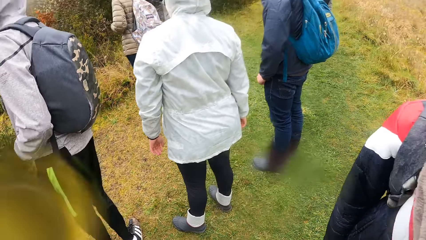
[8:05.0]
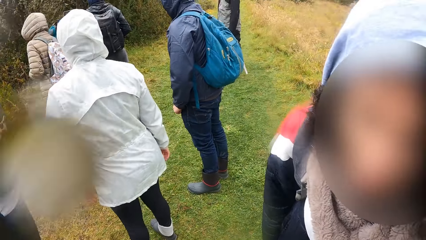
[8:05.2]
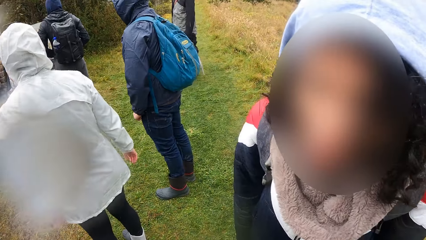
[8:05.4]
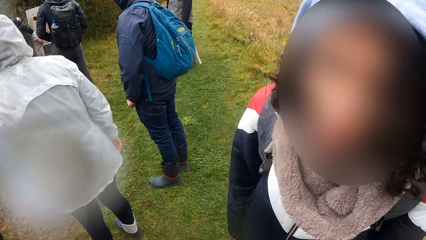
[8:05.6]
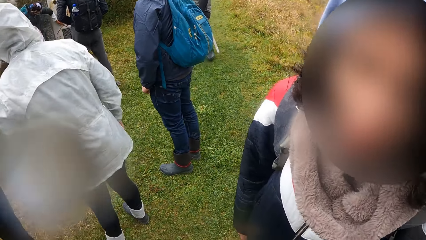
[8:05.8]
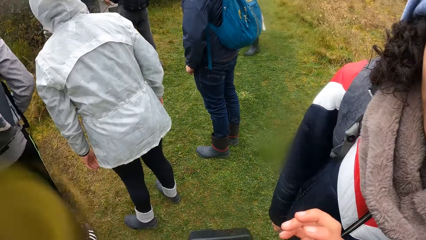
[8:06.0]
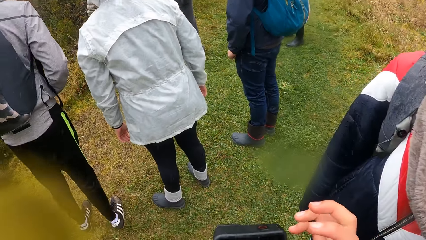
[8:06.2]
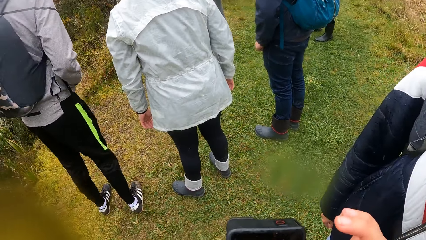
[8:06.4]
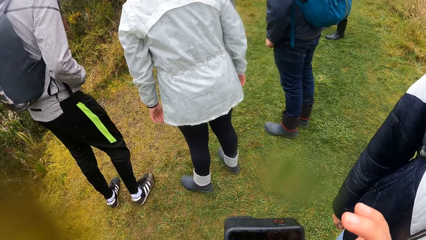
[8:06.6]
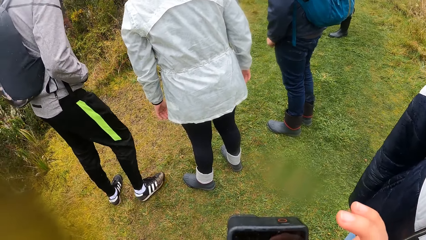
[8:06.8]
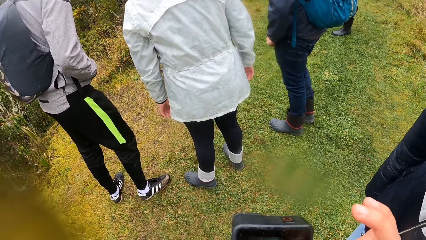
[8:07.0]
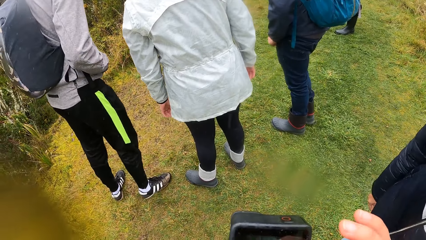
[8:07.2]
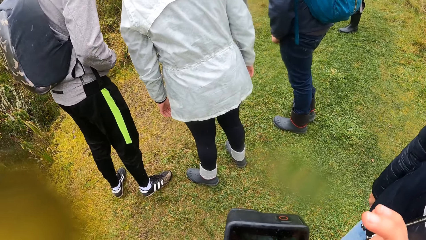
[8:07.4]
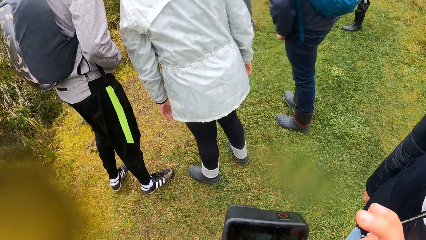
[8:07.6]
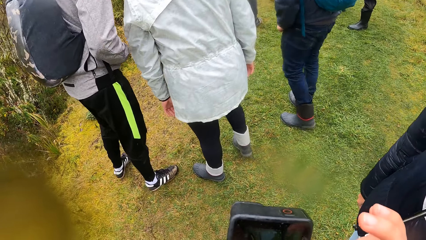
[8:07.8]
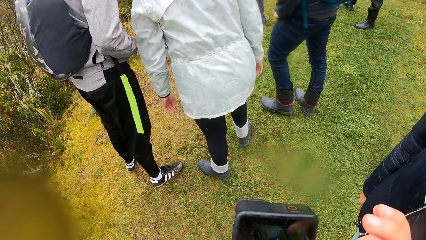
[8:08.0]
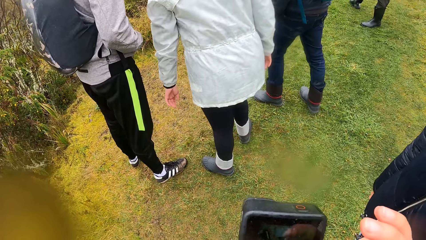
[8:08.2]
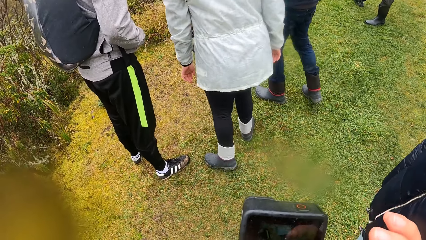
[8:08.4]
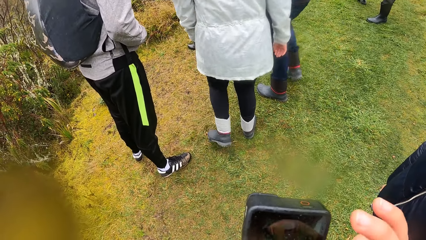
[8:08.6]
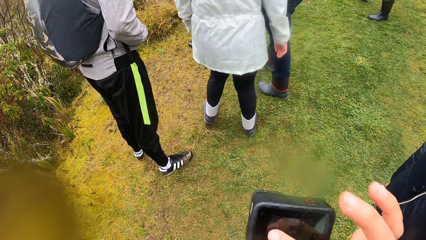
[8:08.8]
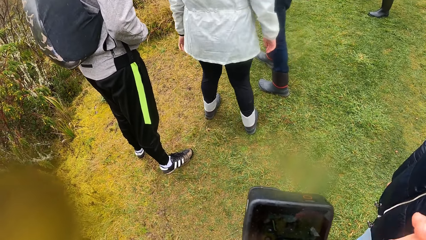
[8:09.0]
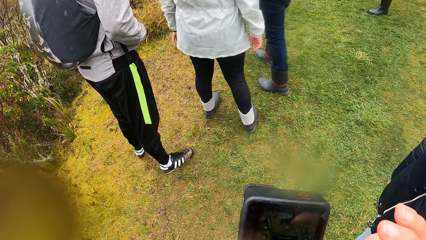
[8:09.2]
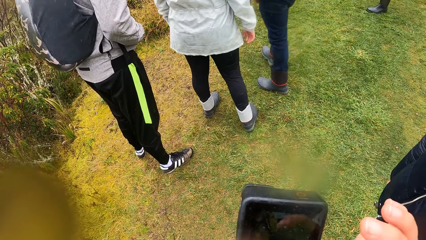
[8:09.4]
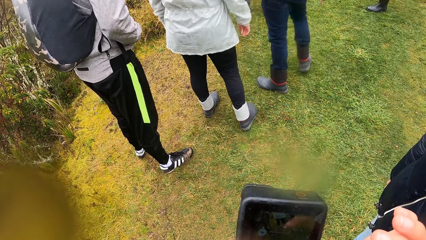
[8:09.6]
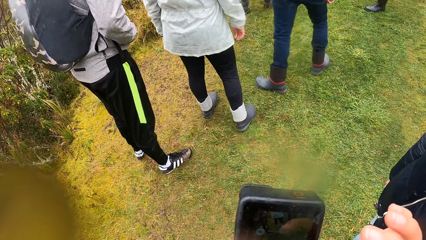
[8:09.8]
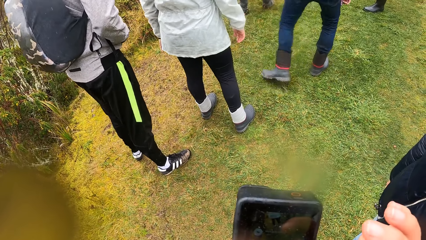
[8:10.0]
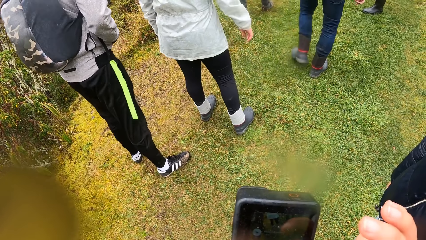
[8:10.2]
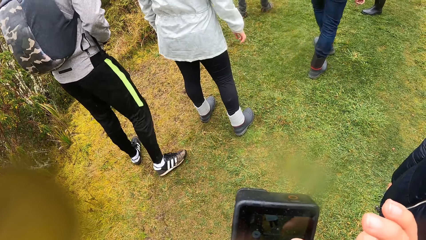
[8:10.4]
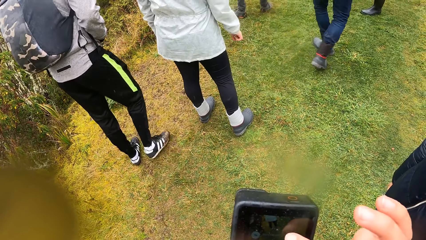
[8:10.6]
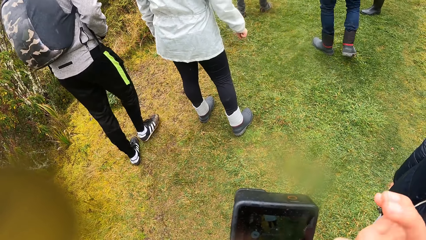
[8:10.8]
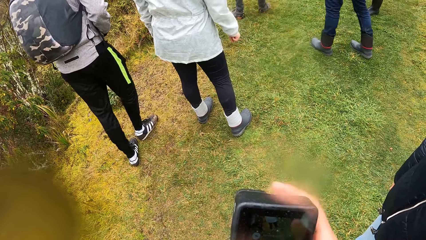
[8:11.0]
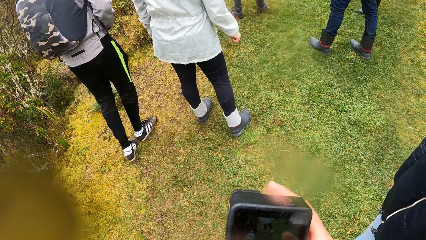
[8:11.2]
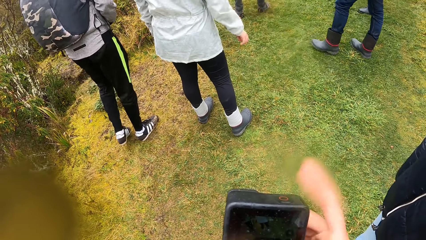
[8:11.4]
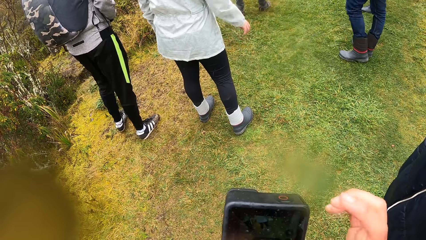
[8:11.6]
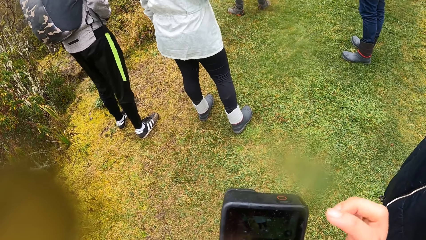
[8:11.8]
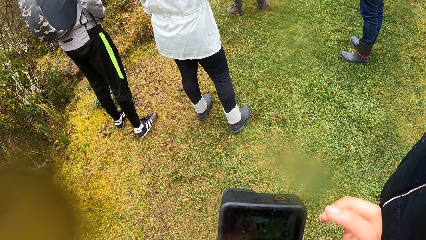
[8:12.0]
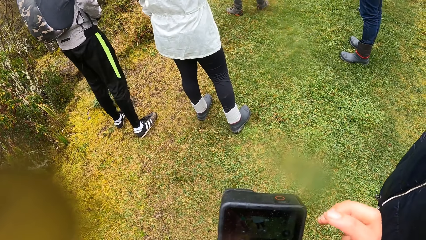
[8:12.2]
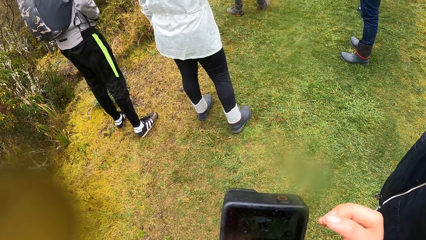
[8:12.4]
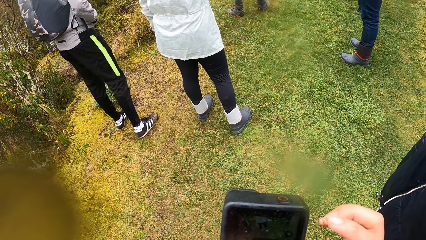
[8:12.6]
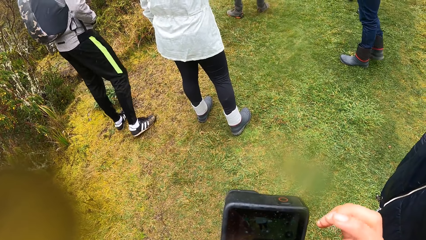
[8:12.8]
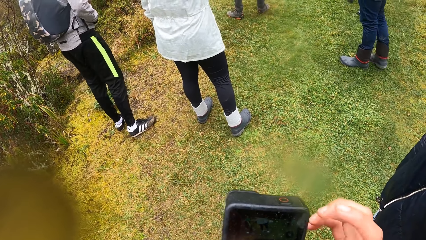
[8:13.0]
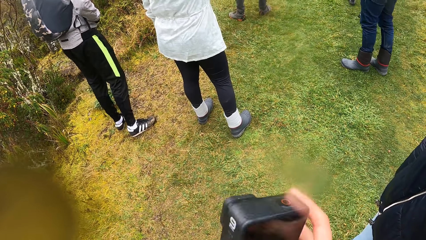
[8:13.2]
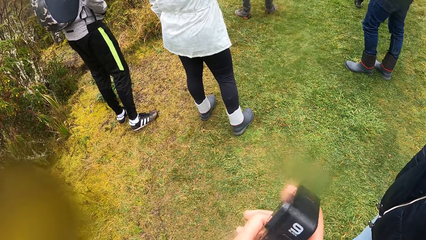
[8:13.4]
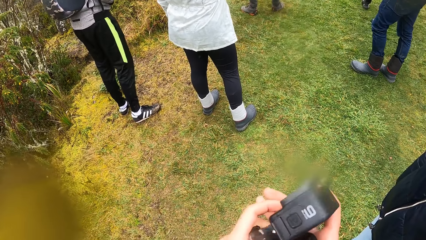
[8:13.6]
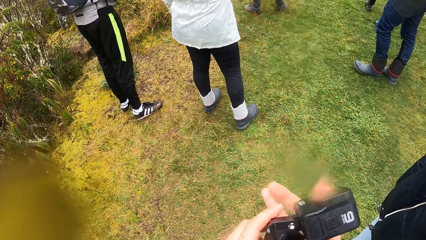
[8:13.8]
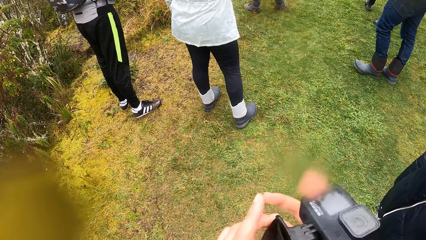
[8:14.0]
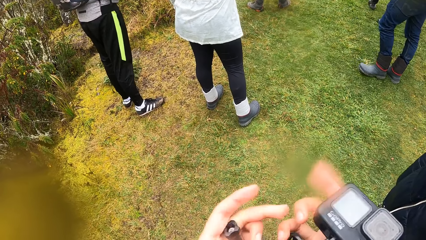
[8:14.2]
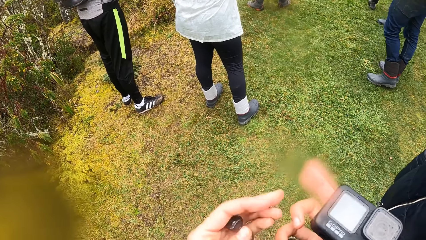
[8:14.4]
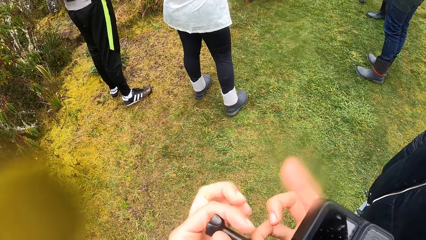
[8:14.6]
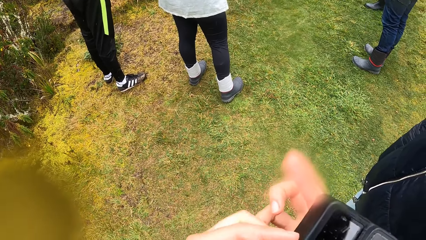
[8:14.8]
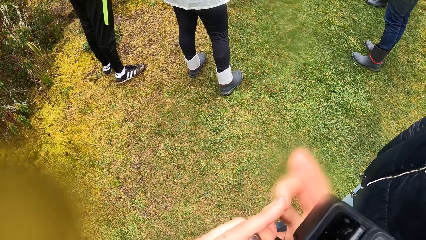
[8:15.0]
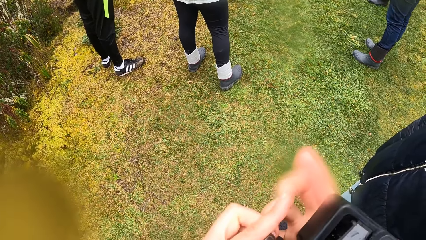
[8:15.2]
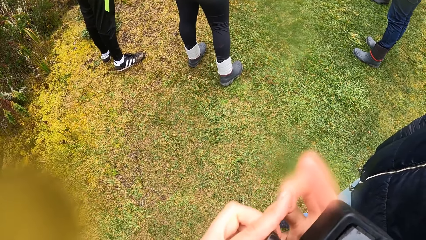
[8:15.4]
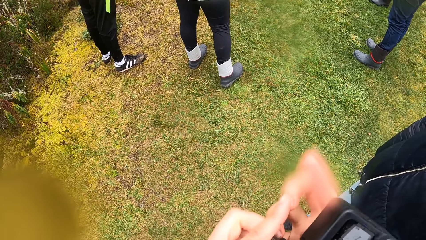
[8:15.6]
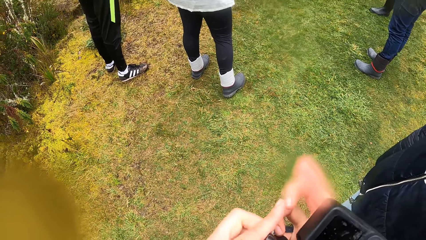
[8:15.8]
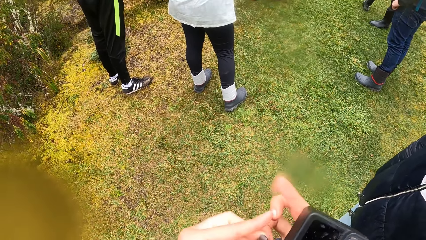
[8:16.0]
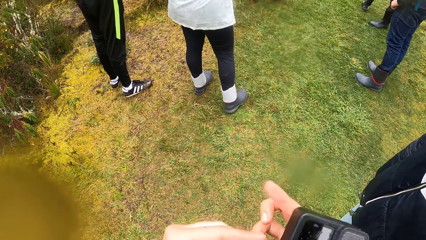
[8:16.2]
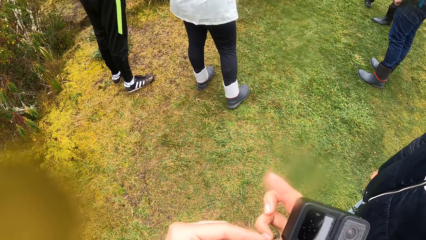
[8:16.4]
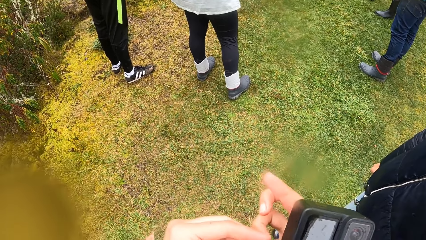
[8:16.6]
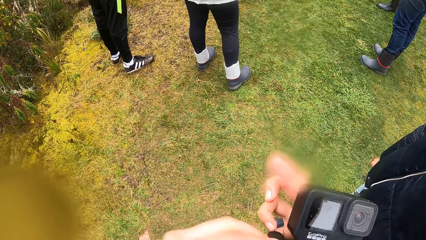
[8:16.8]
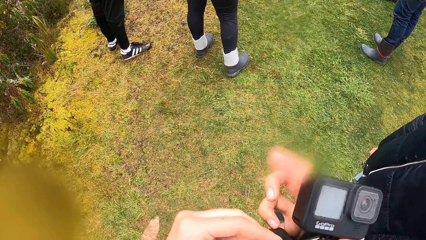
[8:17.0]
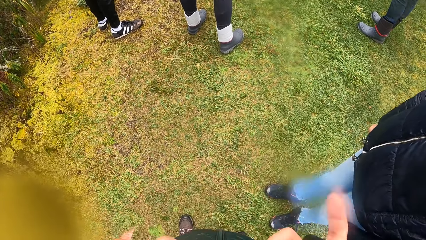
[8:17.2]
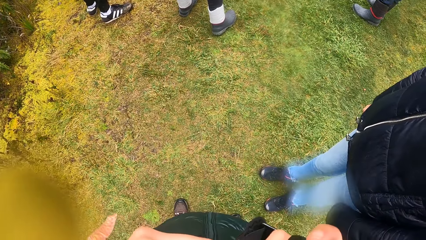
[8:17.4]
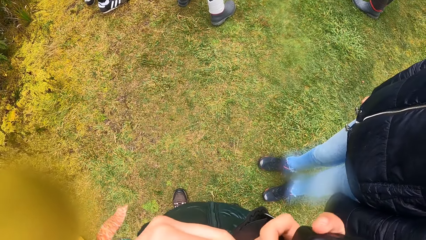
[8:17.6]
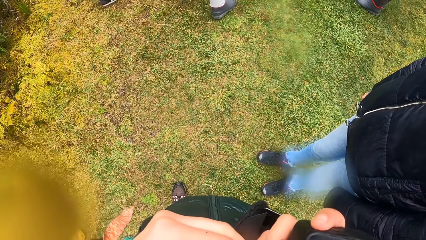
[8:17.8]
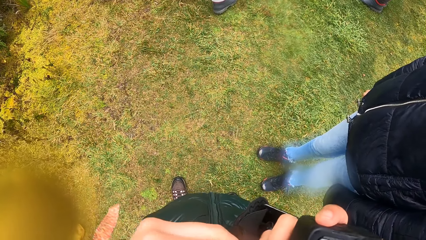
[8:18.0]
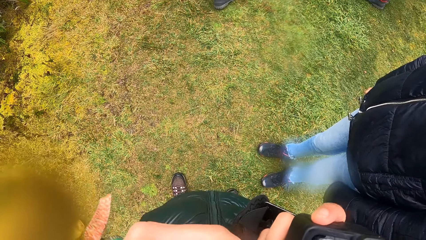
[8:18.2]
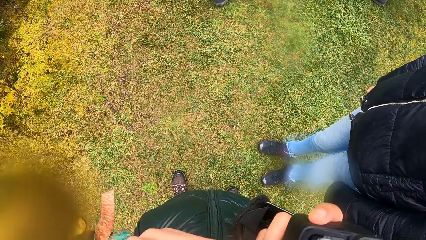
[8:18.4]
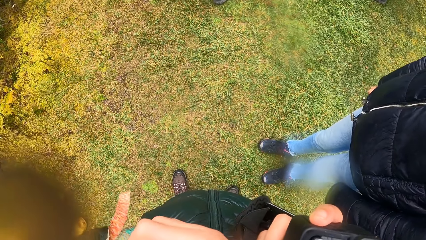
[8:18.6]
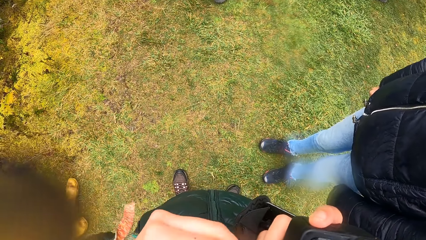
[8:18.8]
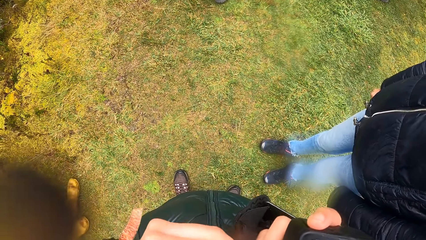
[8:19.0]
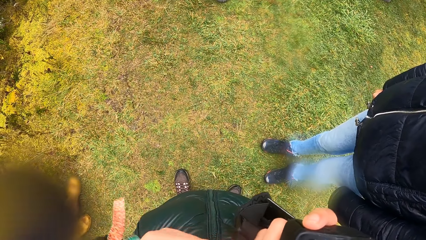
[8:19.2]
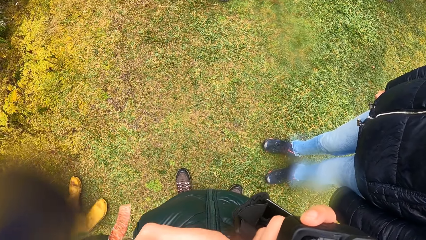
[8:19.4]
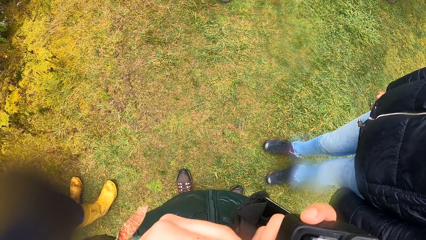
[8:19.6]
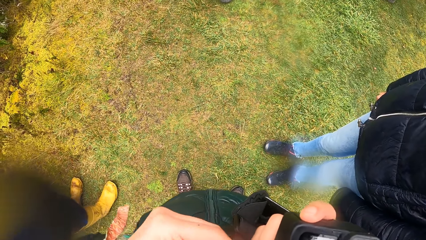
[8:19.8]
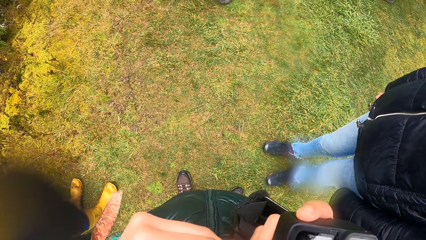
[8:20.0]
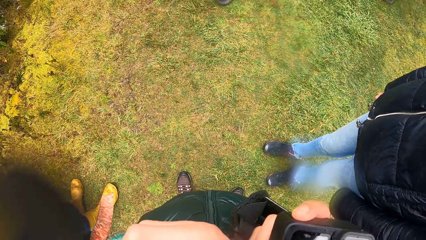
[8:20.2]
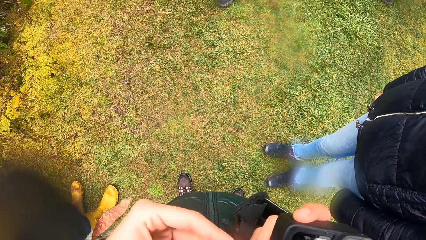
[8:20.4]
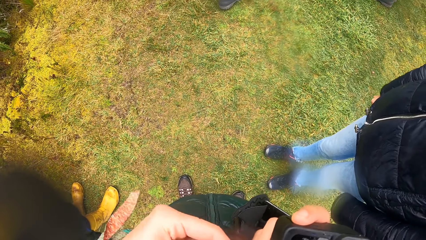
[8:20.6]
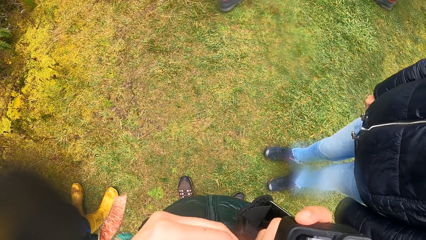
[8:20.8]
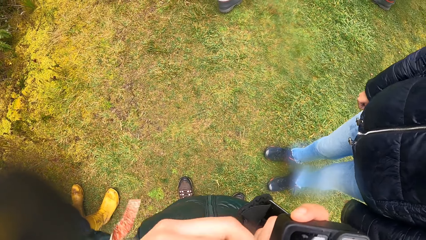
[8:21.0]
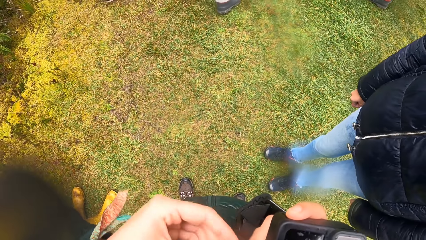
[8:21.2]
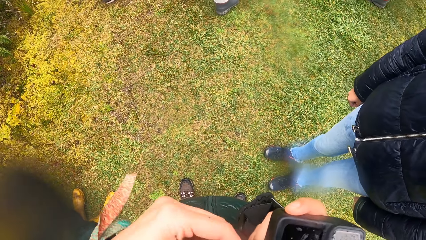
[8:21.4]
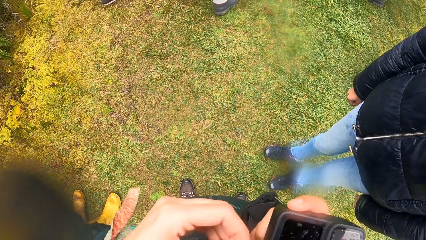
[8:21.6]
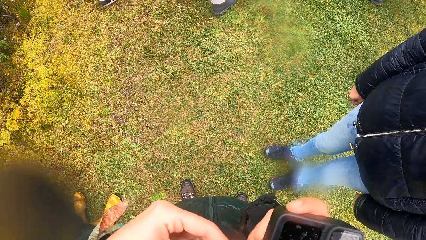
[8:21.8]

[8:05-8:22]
The woman looks at the camera. The camera wearer taps on the camera. He operates the camera with his right index finger. He touches the camera with his right hand and removes his right hand from the camera. He puts the camera from his left hand into his right hand. He turns the camera. He fixes the camera holder with his left hand.
